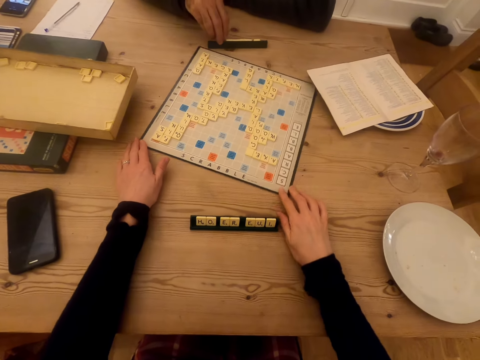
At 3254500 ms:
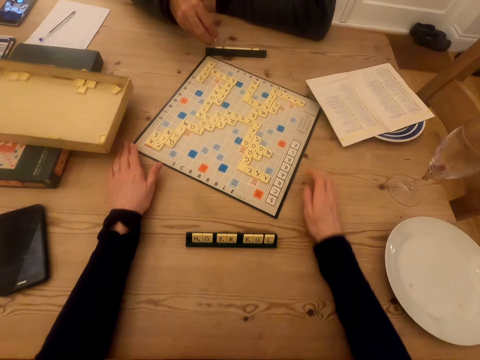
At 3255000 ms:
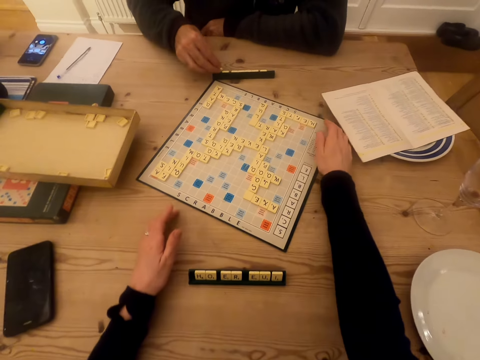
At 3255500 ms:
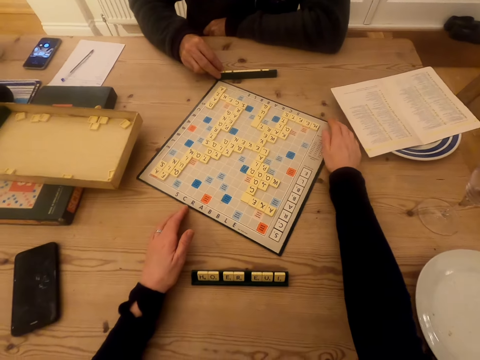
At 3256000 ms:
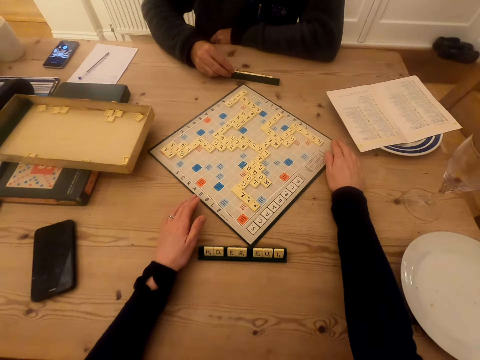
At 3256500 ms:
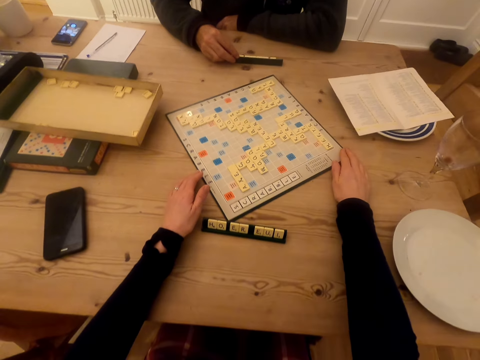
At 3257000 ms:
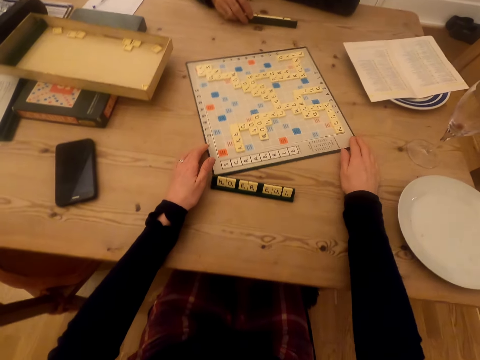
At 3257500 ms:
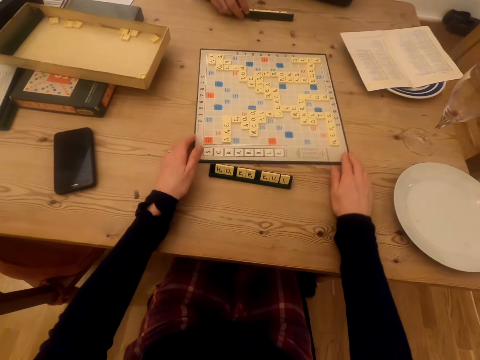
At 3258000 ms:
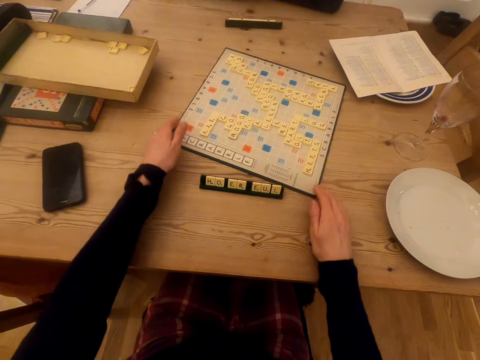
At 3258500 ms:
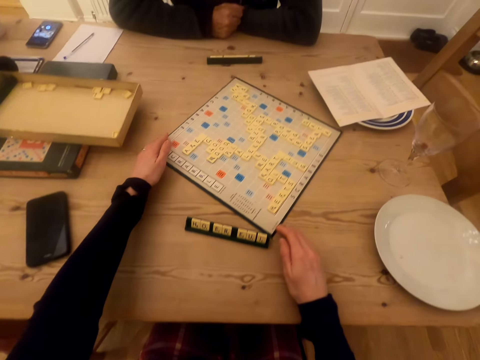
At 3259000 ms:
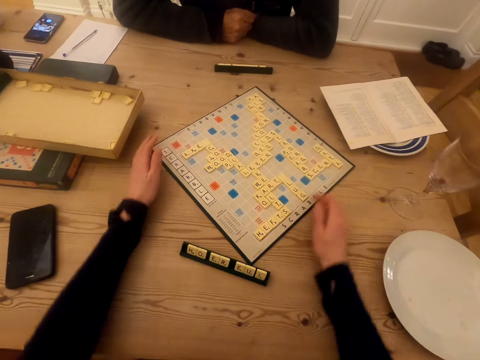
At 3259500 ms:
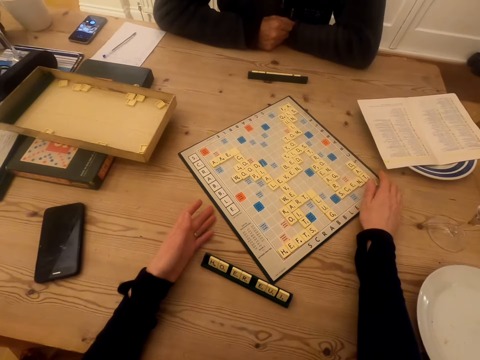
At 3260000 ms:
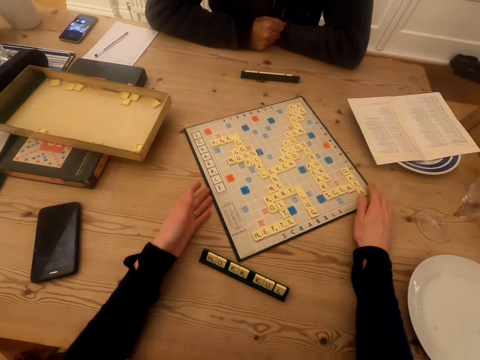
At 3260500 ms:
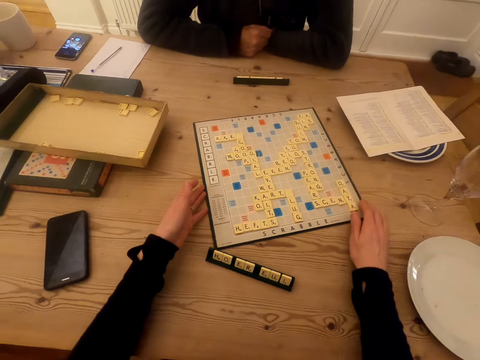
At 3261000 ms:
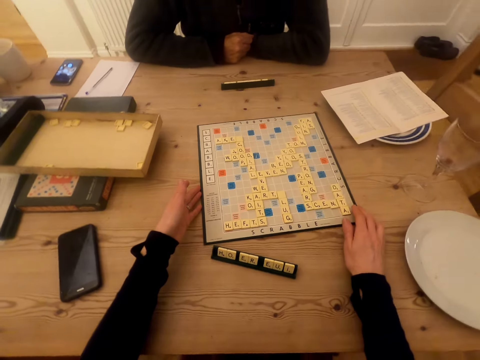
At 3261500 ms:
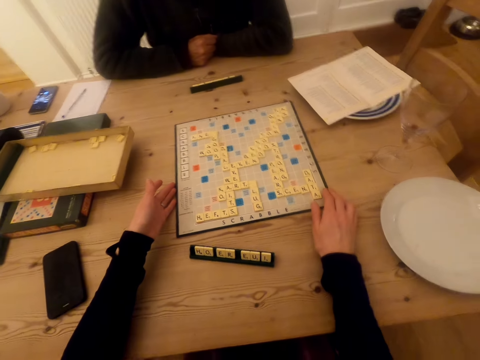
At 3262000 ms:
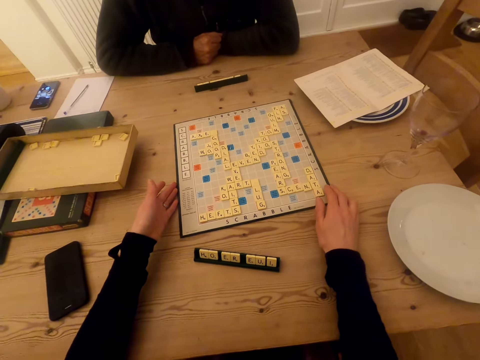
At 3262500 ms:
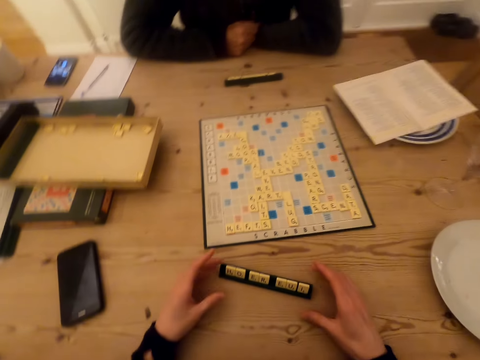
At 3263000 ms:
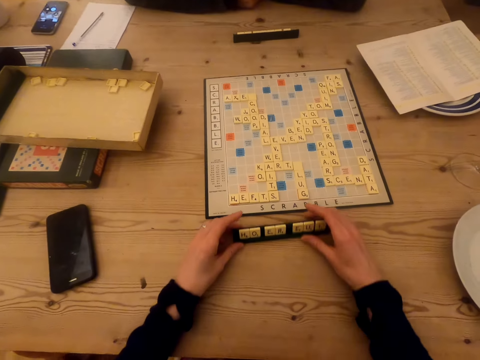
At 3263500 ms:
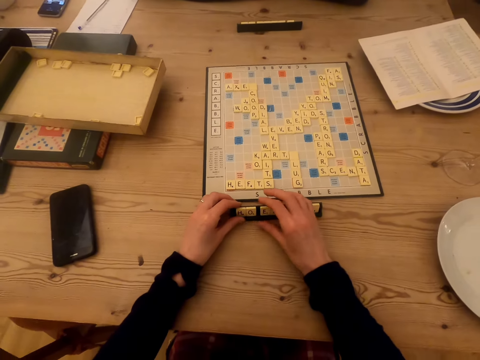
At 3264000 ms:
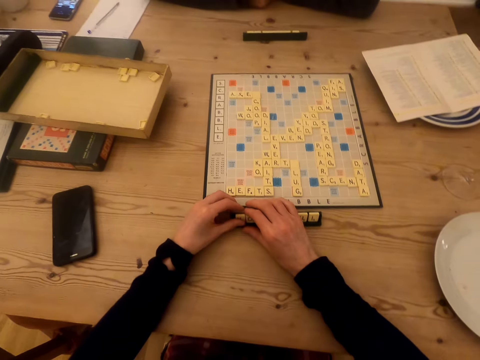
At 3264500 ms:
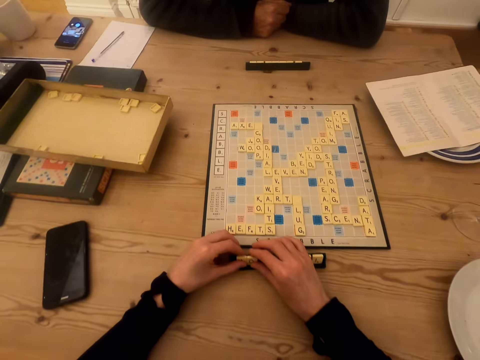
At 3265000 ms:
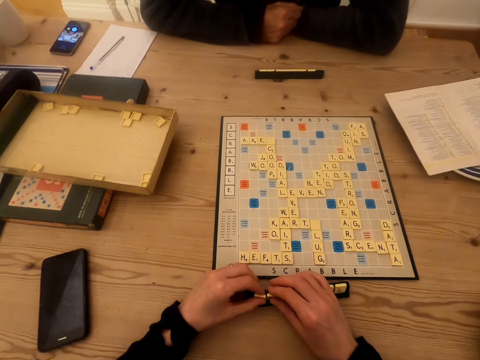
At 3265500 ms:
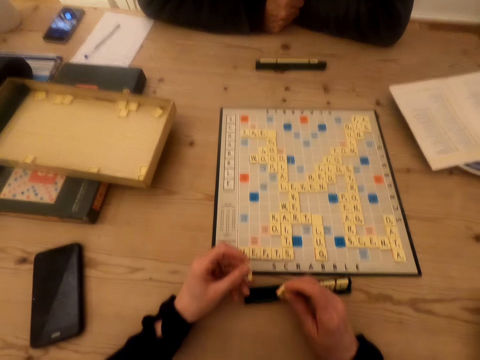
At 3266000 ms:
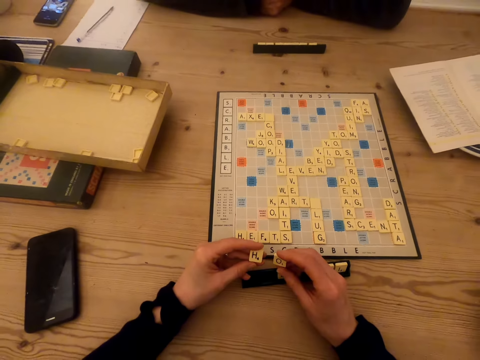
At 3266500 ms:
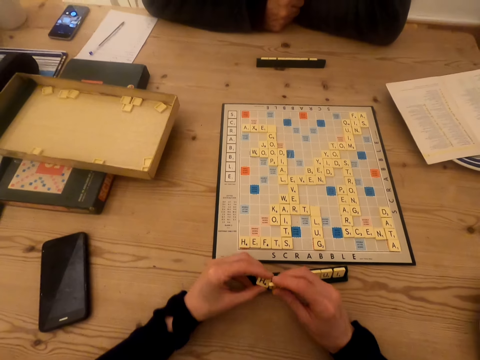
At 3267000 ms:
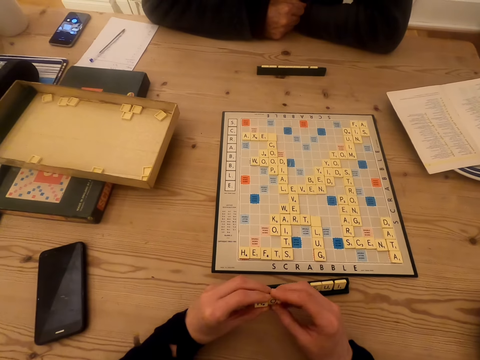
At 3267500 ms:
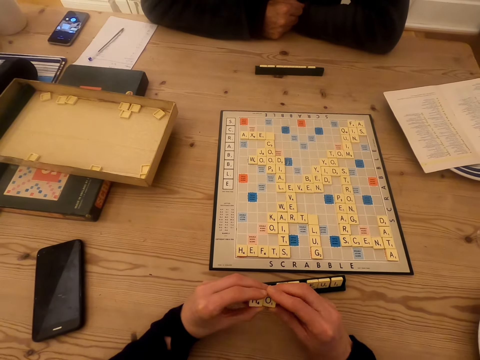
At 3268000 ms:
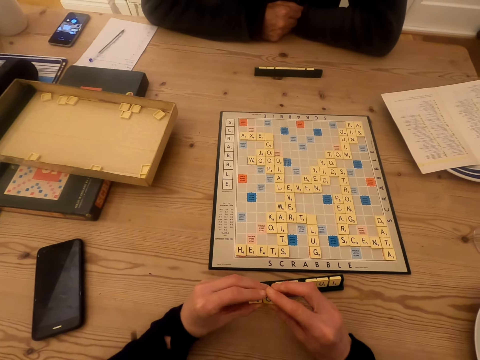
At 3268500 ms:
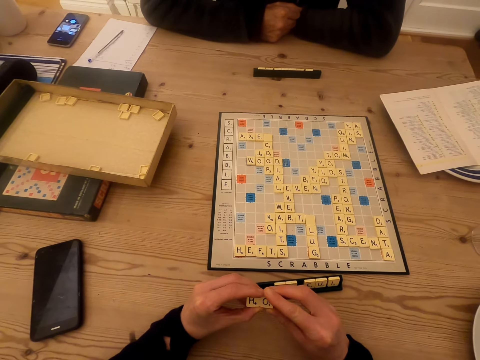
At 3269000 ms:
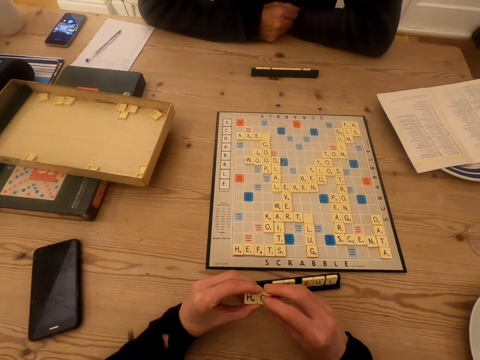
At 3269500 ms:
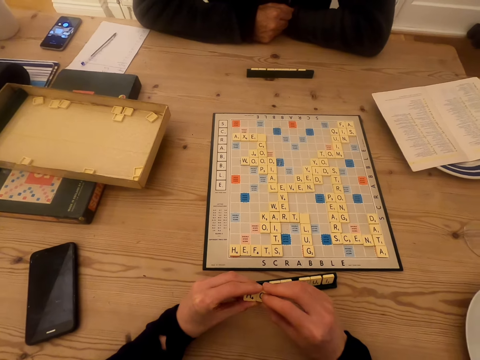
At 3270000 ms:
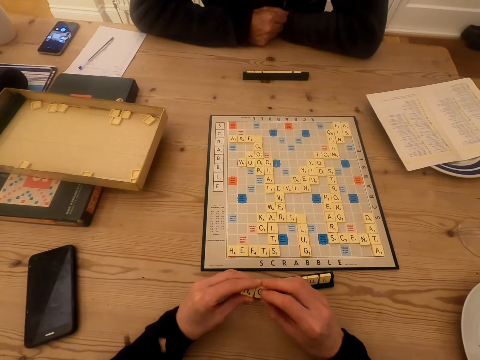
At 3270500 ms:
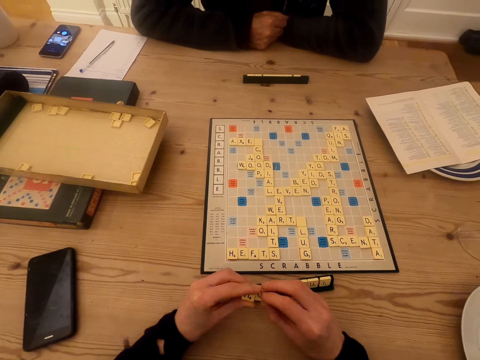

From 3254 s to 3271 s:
The camera wearer rotates the scrabble board. A man rotates the scrabble game. The camera wearer rotates the scrabble board again. The man puts the tiles on the chalkboard tile place card holder. The camera wearer moves the scrabble holder. They move letters with hands. They remove the scrabble tiles from the scrabble holder with hands. They put the letters together.

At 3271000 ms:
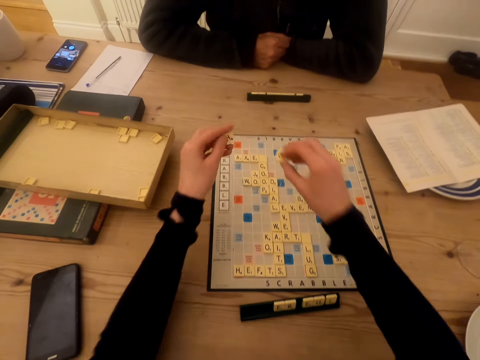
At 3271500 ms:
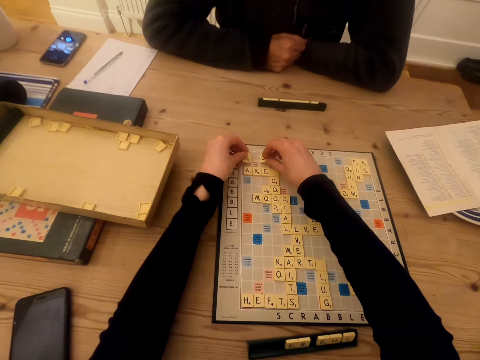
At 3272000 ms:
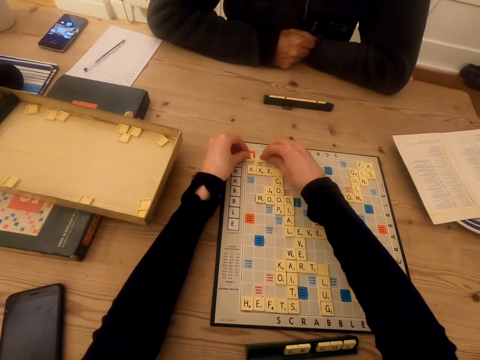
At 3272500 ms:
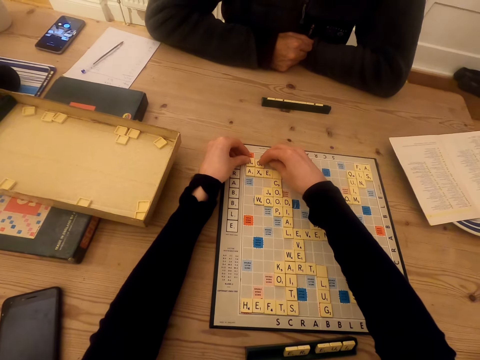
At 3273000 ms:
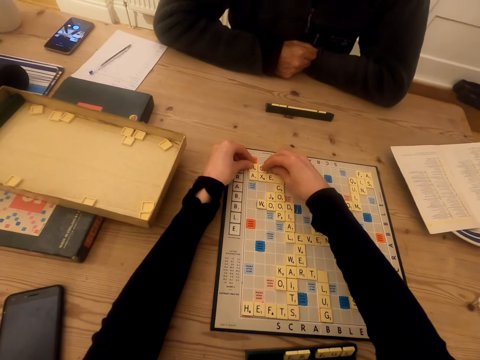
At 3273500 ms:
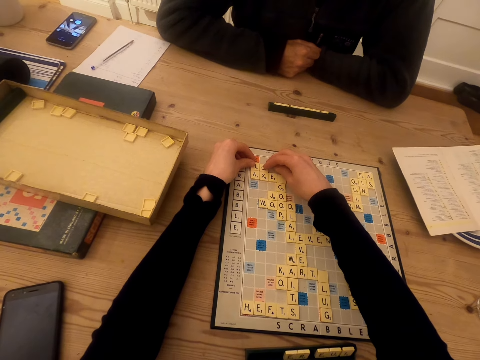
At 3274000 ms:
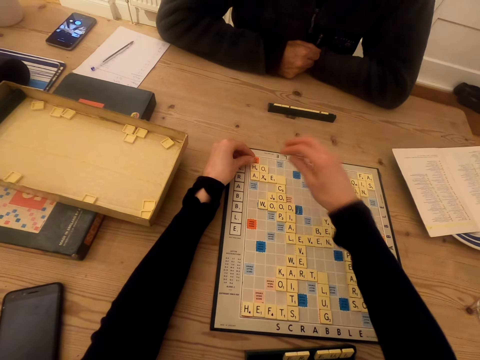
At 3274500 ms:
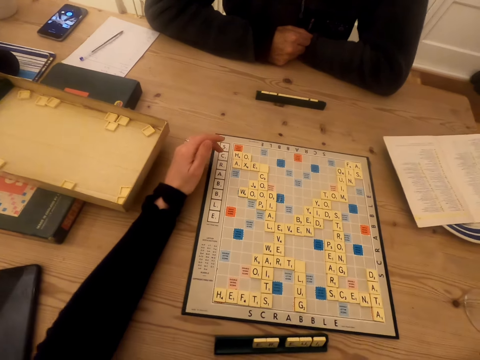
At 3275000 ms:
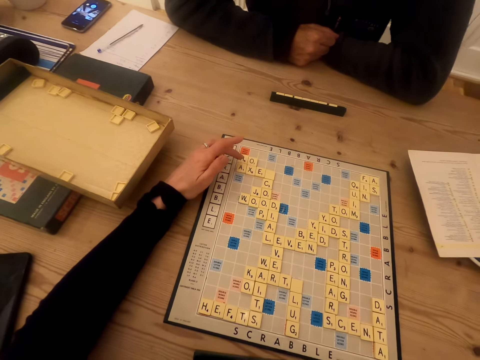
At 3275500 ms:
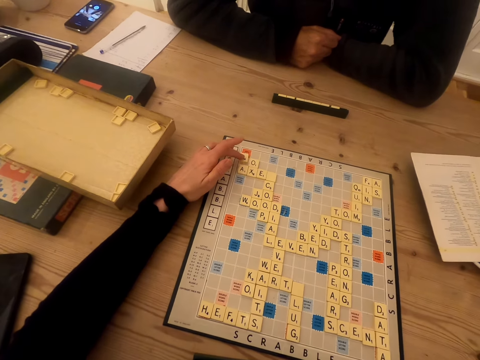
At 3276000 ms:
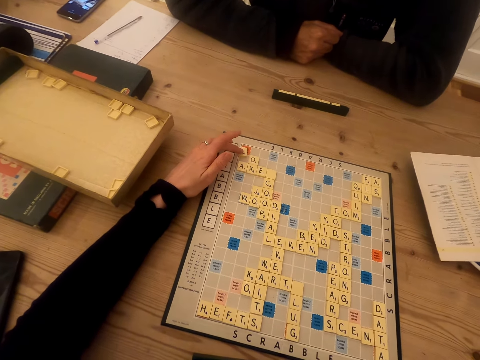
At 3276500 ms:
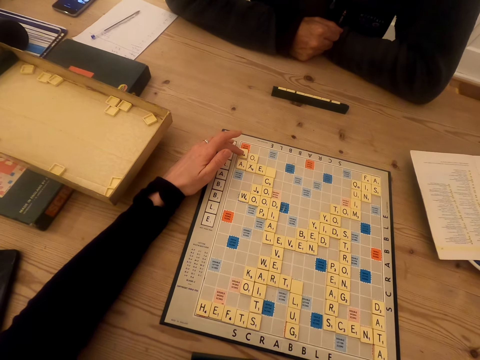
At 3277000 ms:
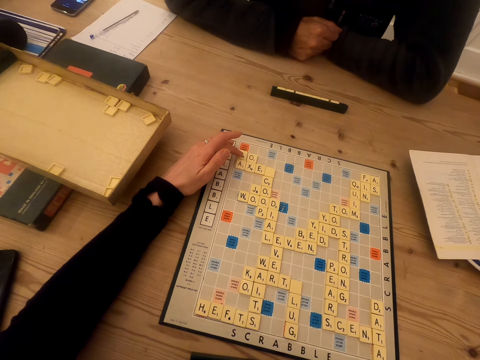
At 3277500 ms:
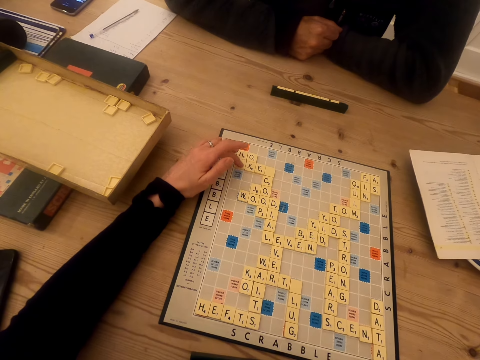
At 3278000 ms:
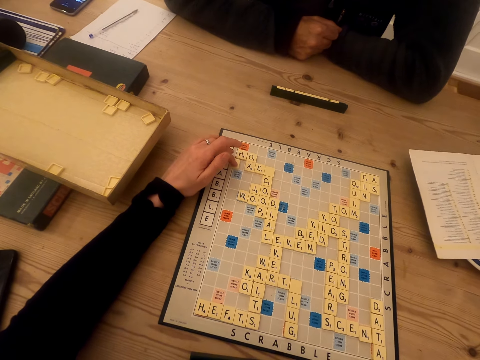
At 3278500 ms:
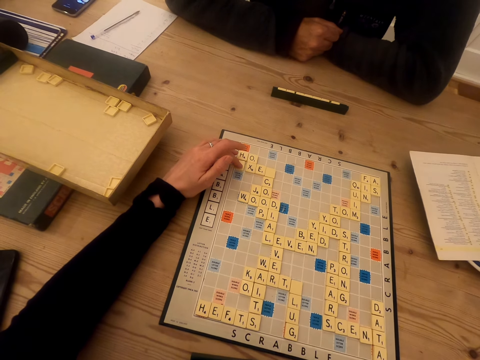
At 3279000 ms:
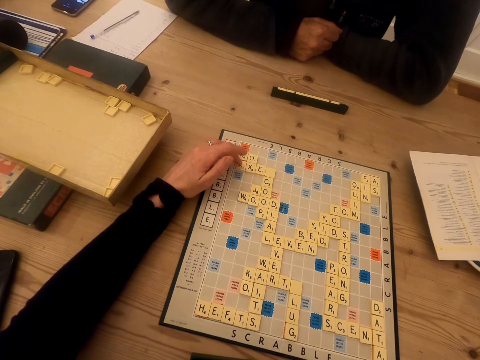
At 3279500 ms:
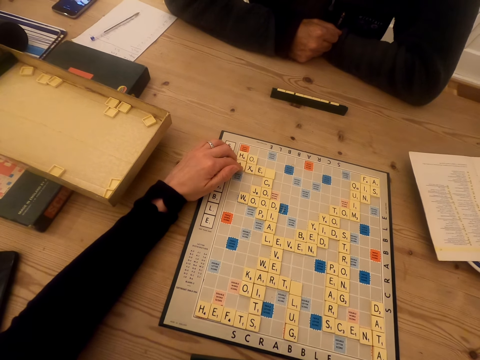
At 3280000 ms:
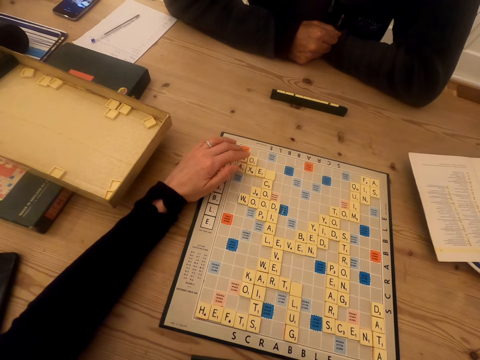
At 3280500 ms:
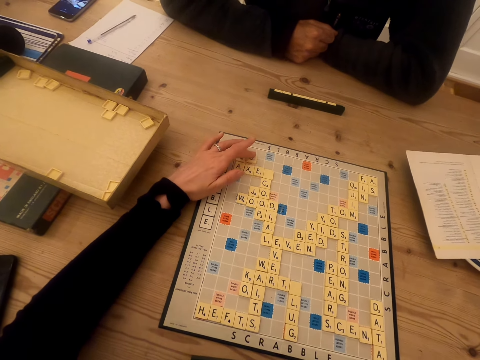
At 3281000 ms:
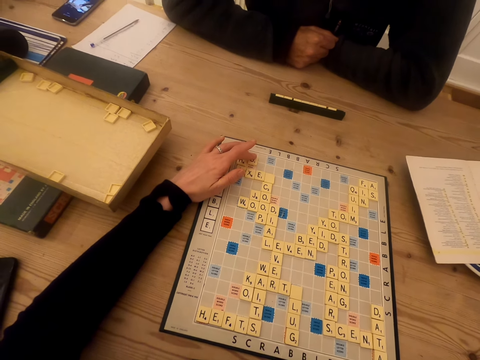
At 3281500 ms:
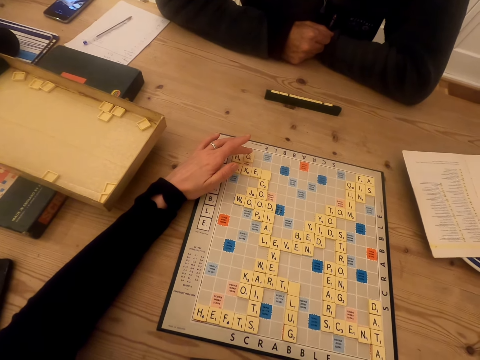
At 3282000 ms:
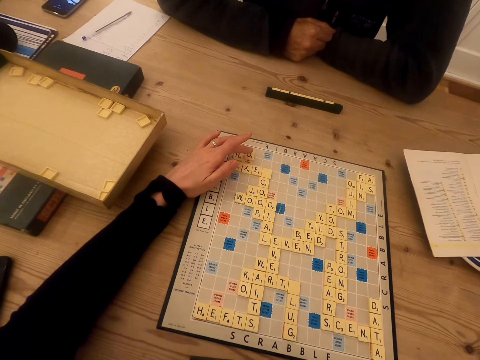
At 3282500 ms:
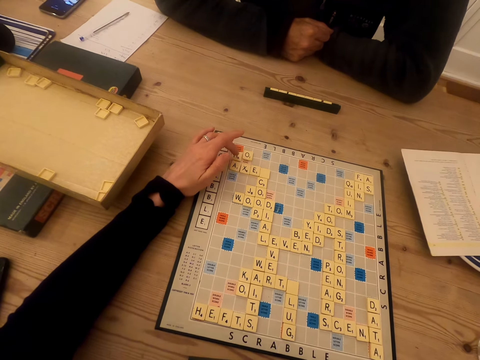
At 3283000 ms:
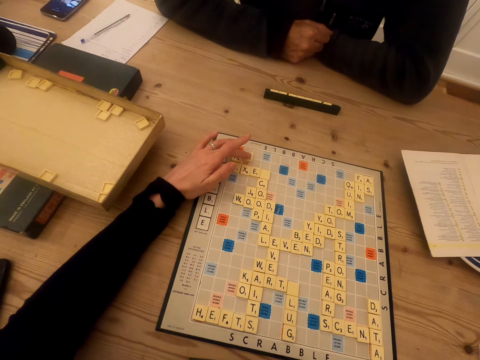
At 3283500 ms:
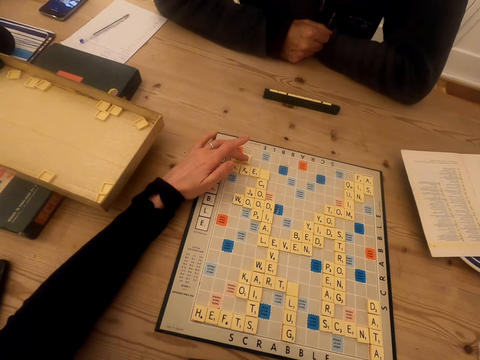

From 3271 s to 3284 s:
The camera wearer puts the scrabble tiles on the scrabble board. They move the scrabble tile. They touch the scrabble tiles.
